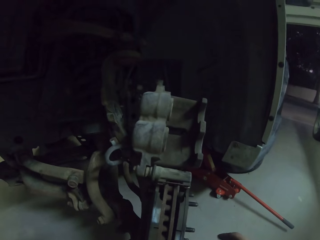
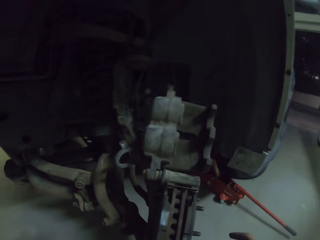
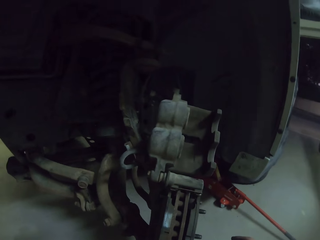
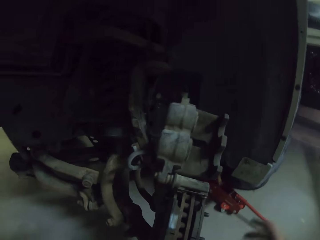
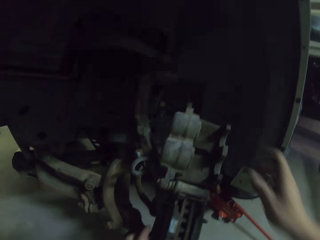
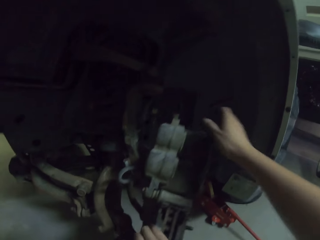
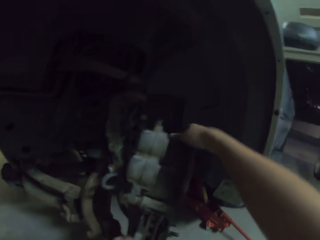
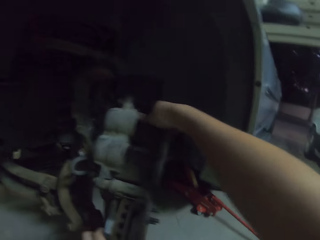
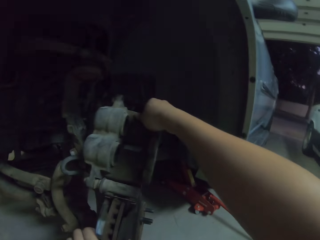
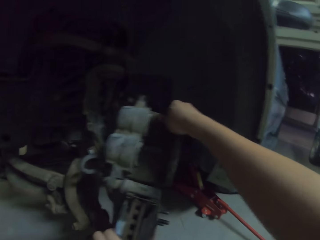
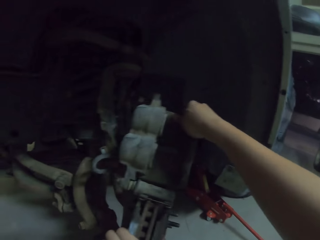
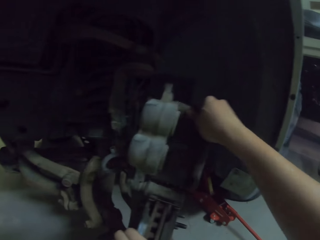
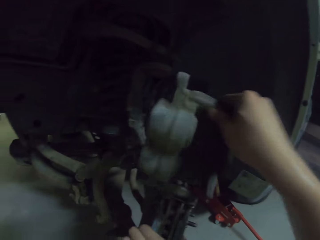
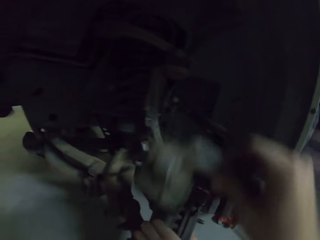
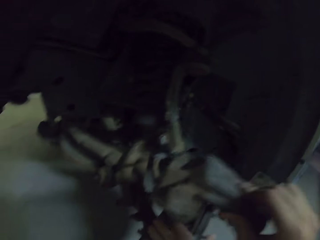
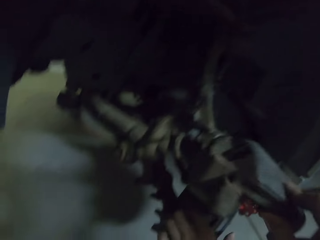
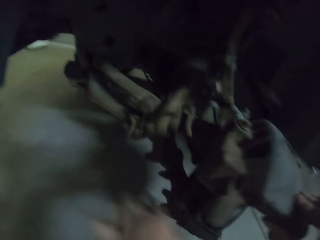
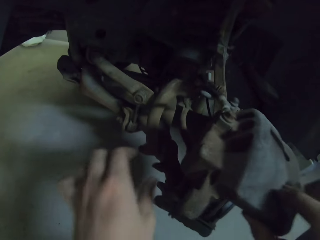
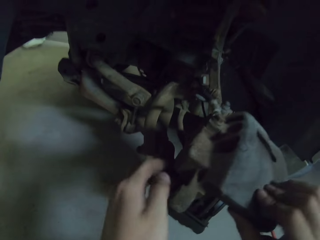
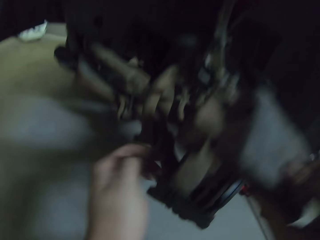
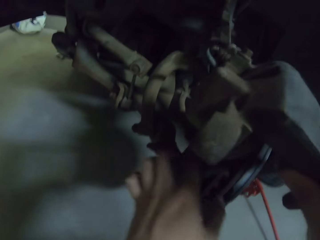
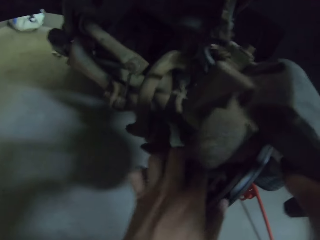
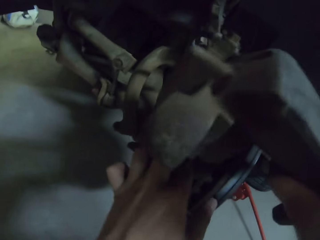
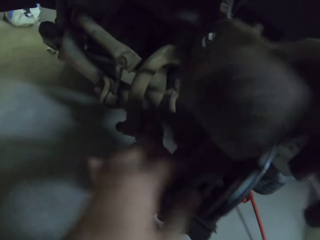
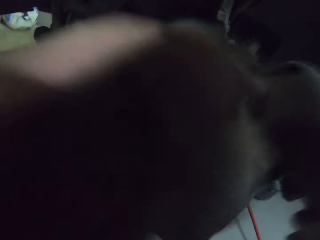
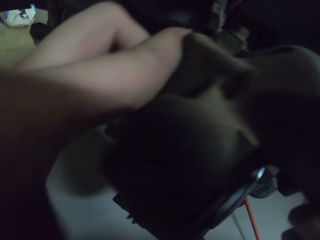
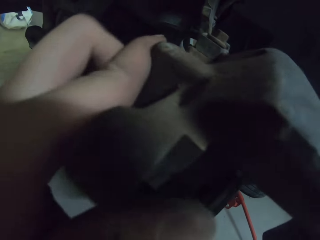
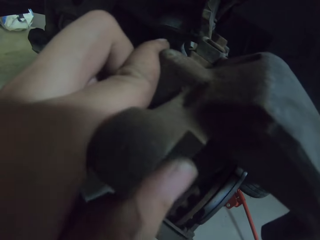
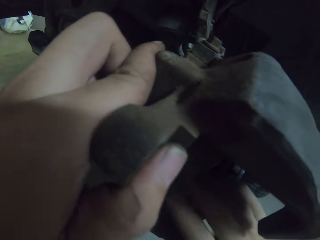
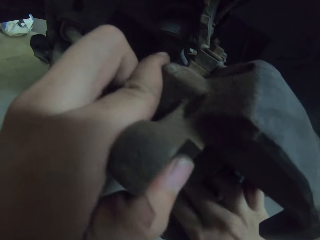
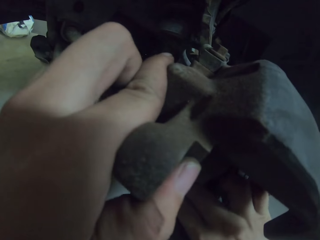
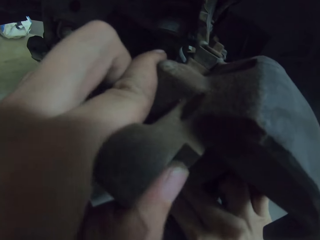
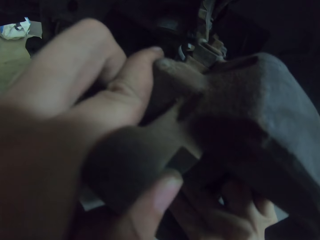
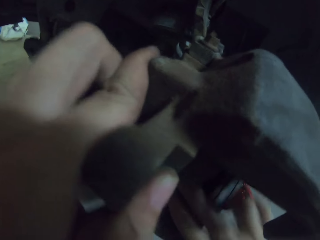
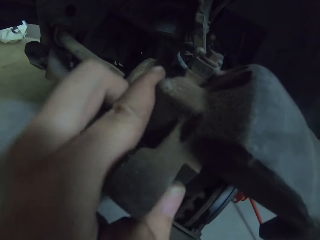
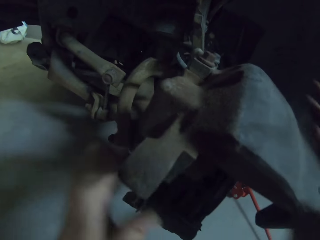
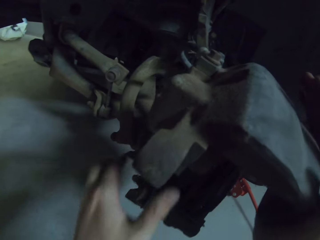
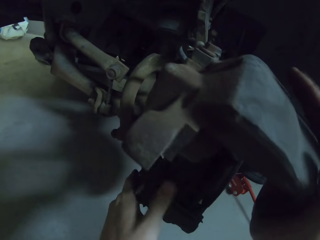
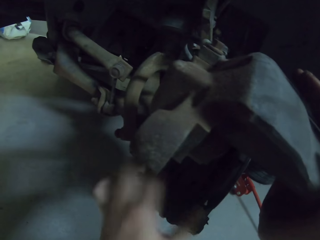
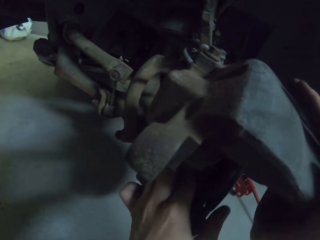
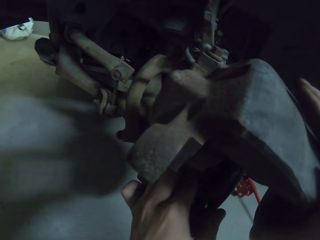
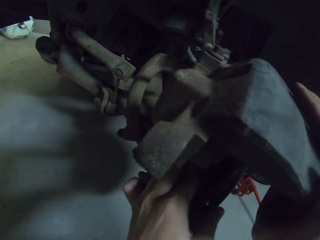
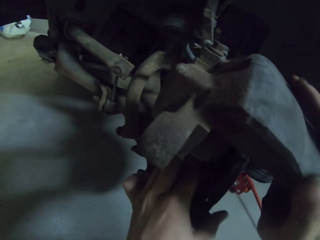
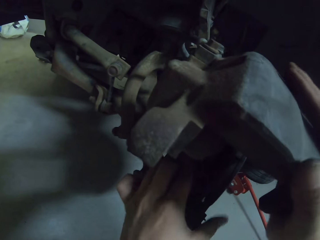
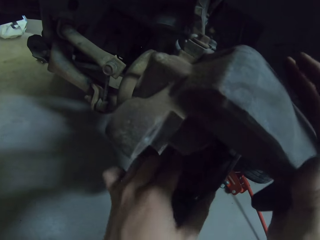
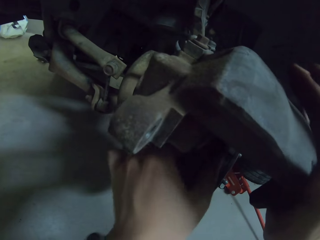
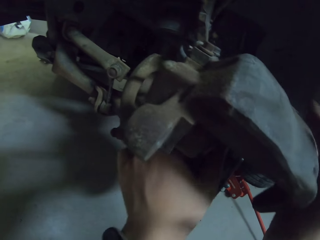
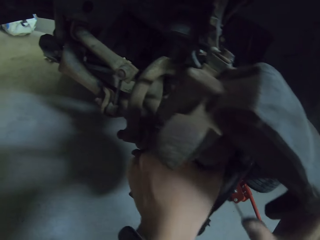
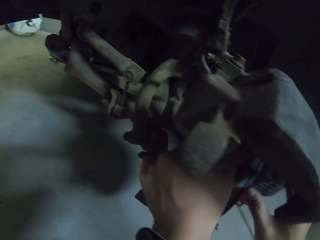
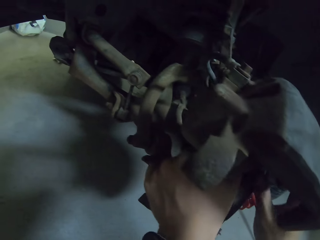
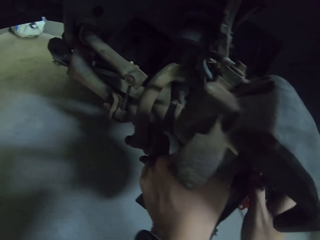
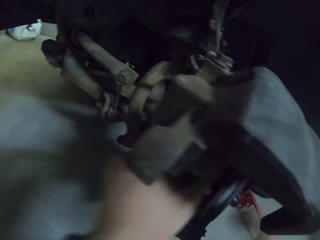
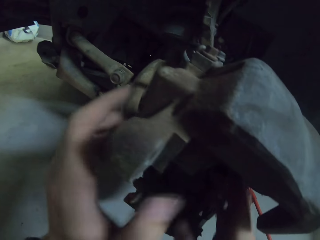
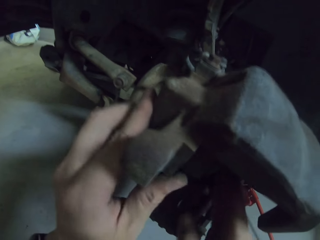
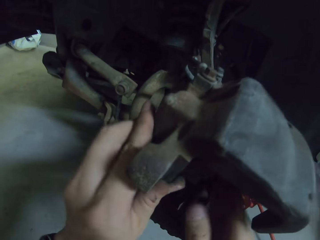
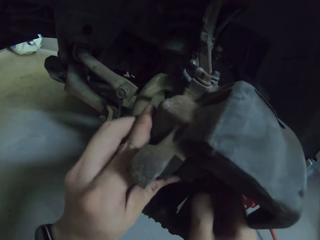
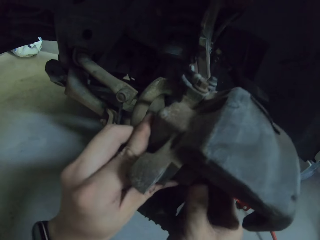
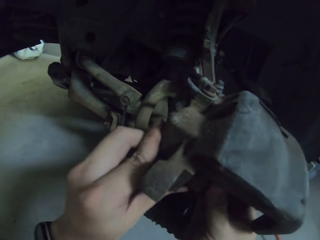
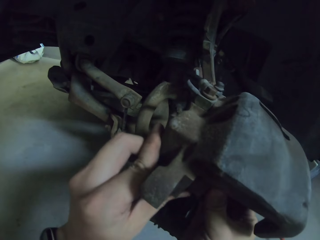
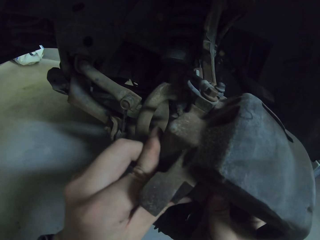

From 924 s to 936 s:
The camera wearer touches the car. They fix the rim metal. They close something. They touch the car.

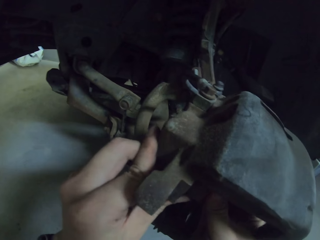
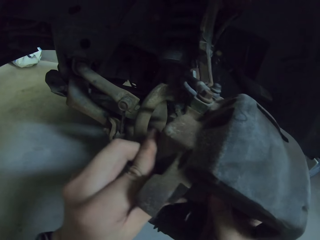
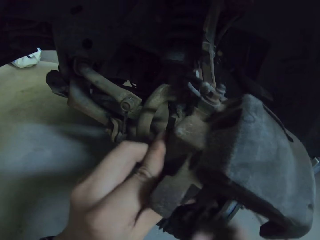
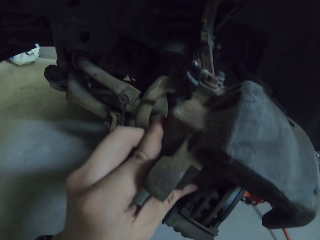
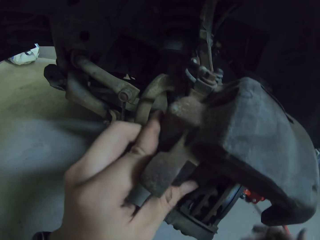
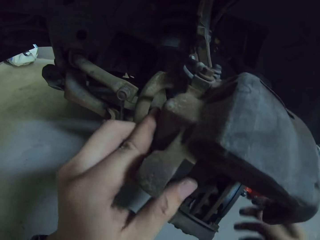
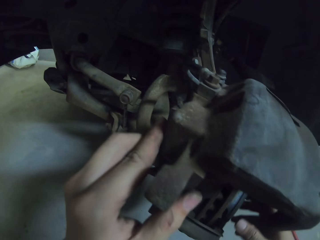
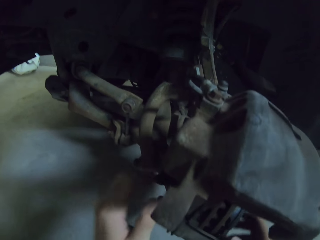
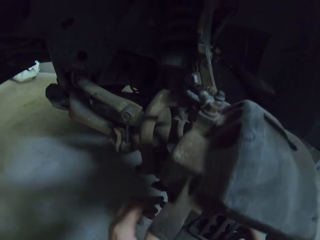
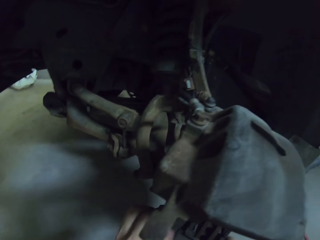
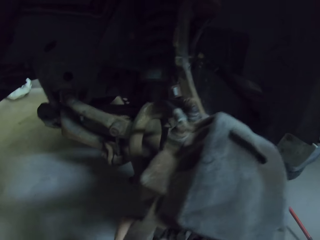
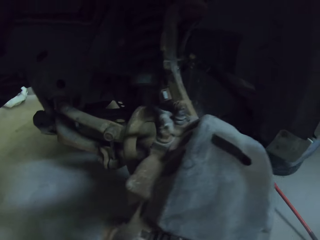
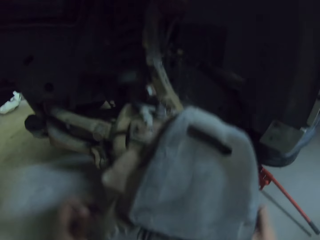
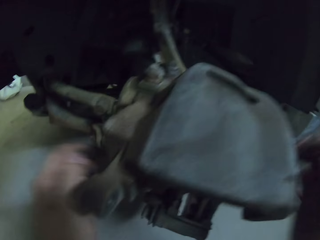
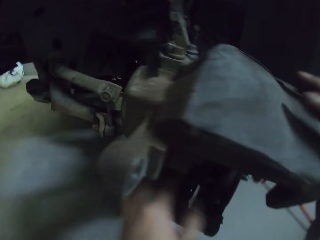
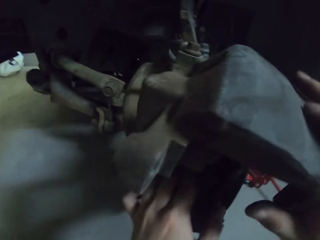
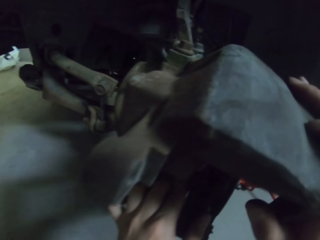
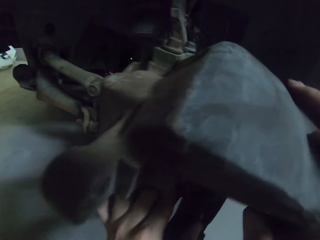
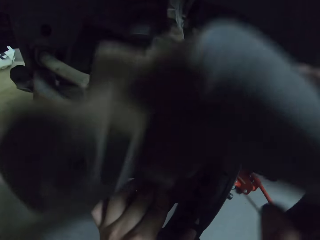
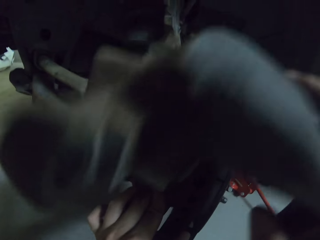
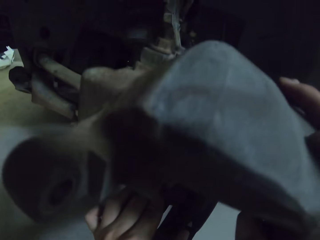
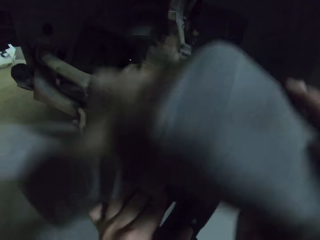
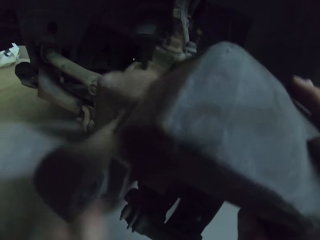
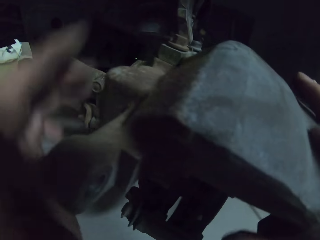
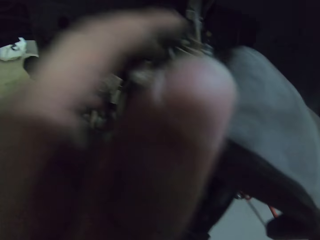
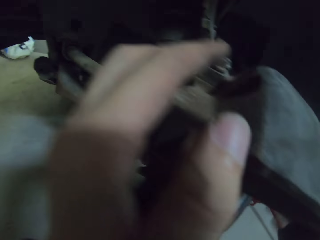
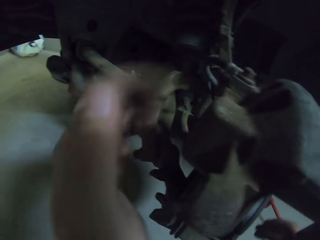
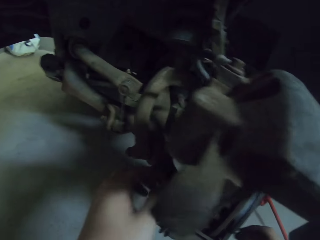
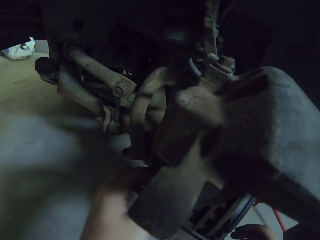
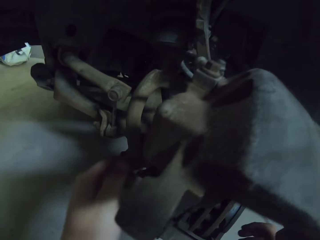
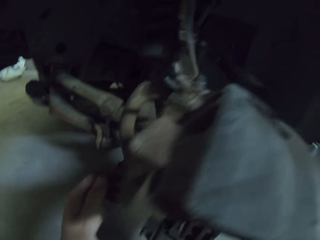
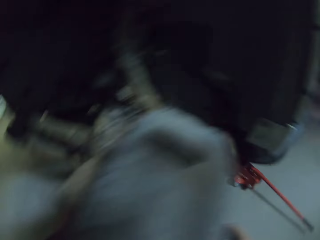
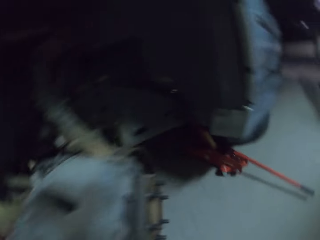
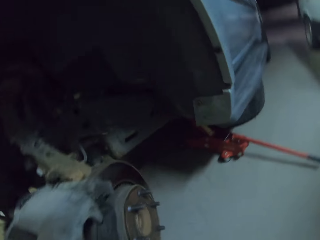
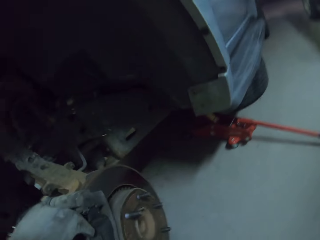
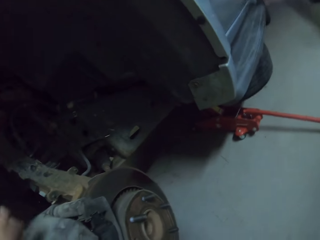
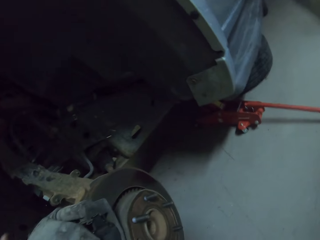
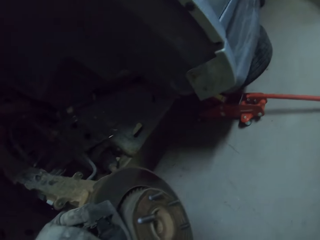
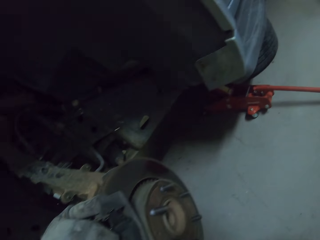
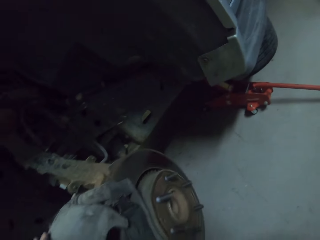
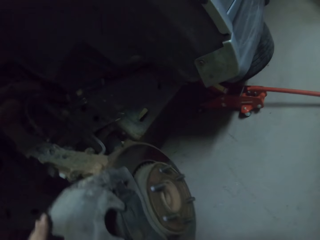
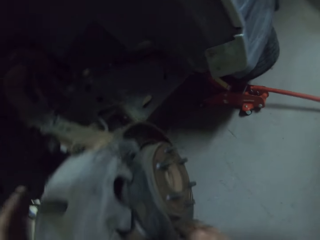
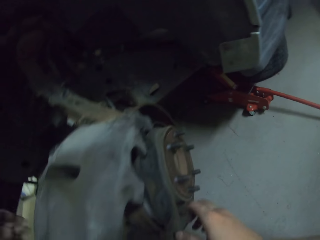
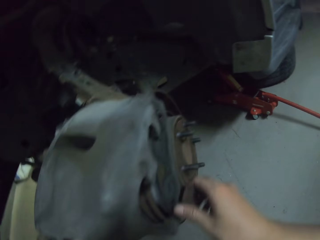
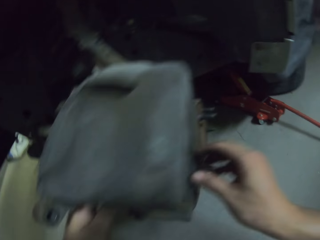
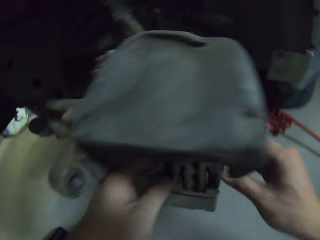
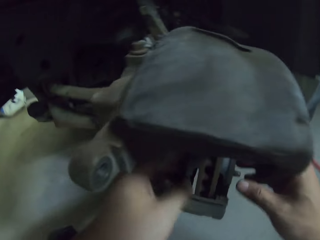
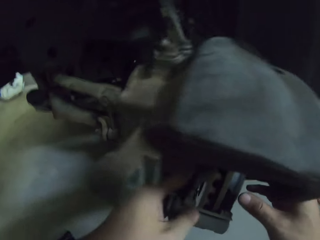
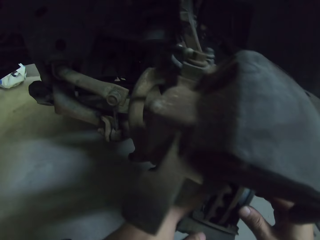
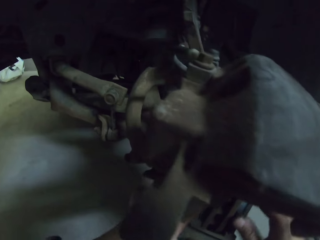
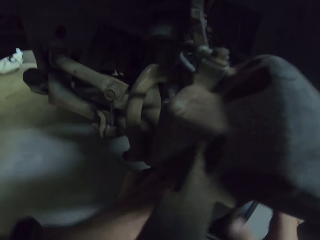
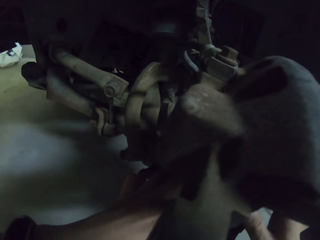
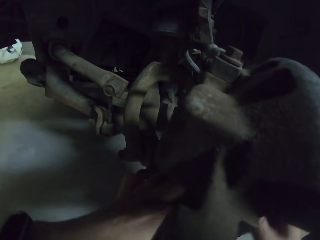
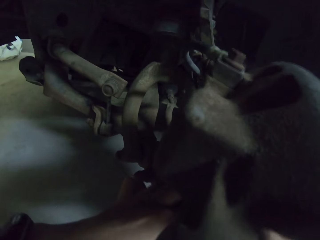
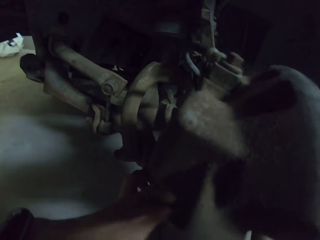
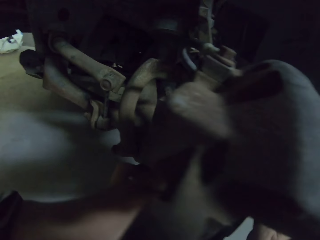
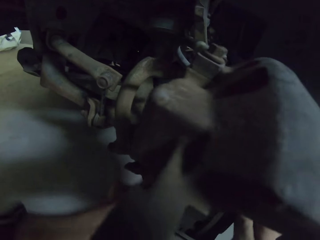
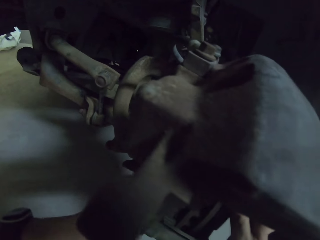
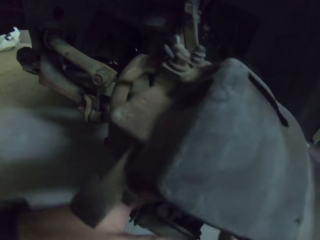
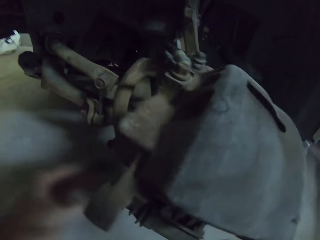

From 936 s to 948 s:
The camera wearer moves a hand around the car.
